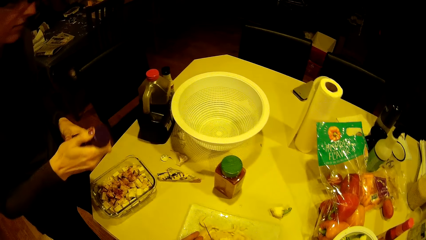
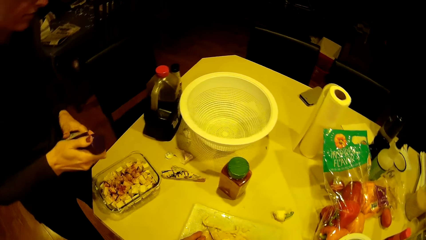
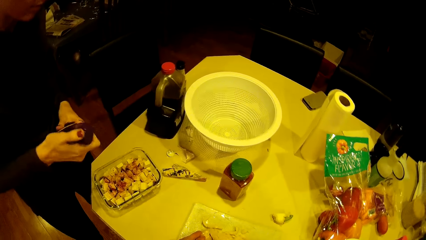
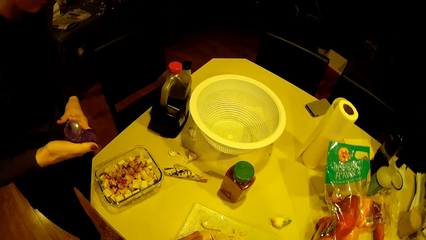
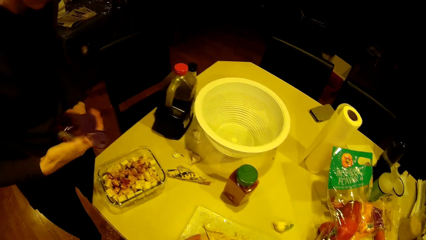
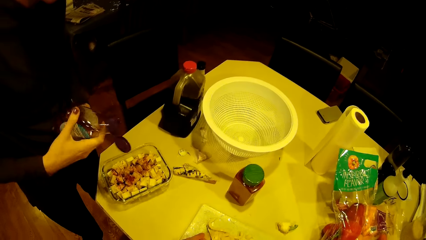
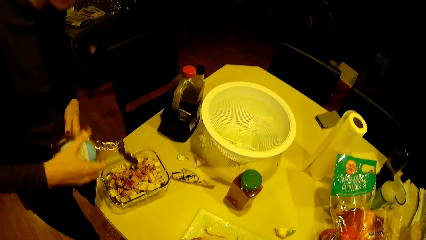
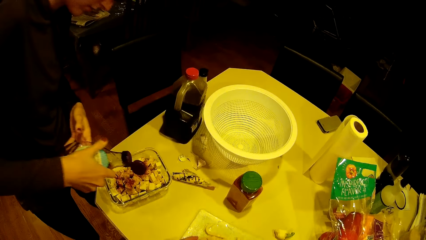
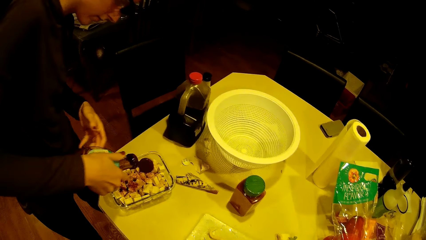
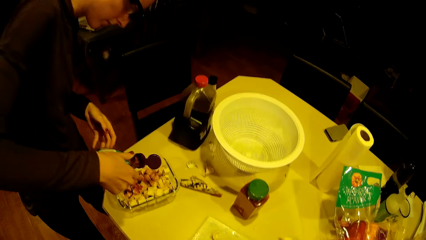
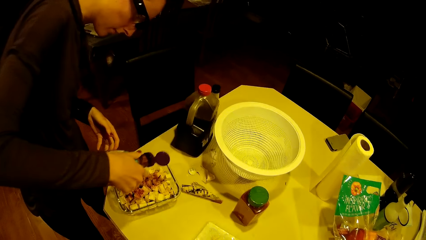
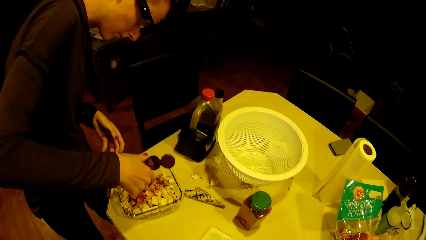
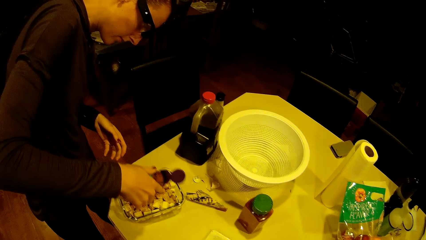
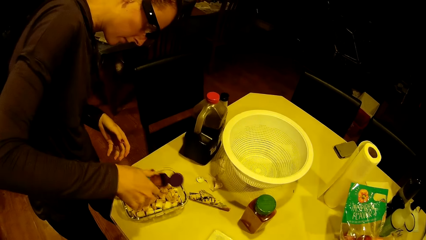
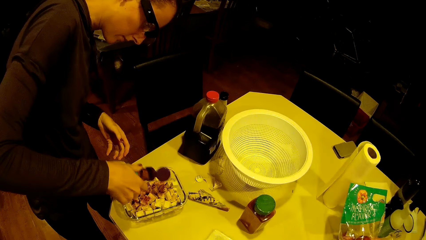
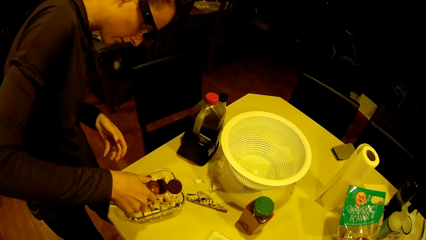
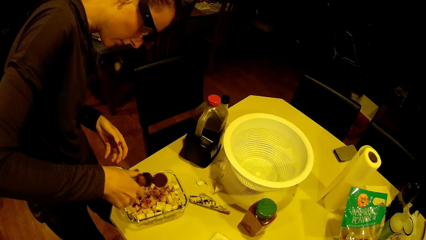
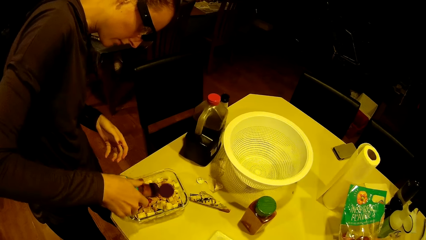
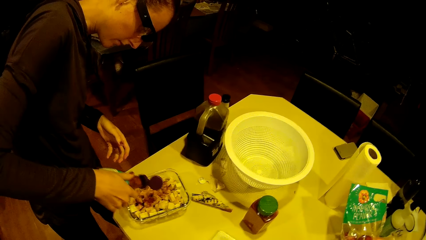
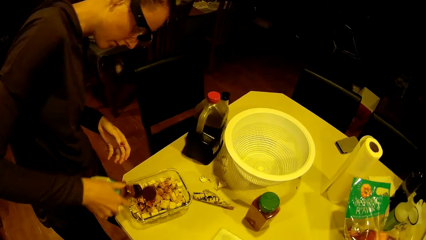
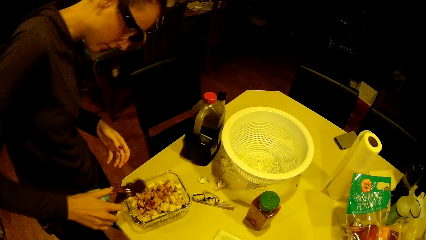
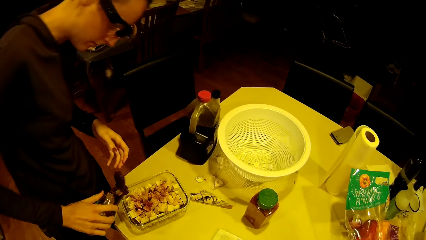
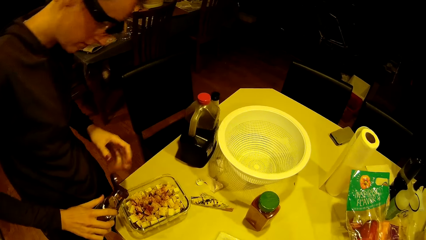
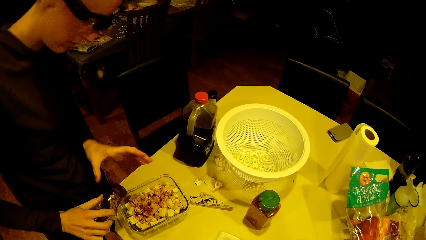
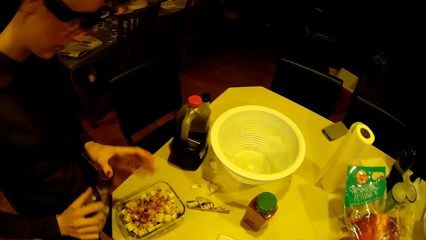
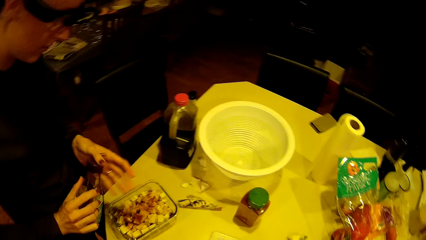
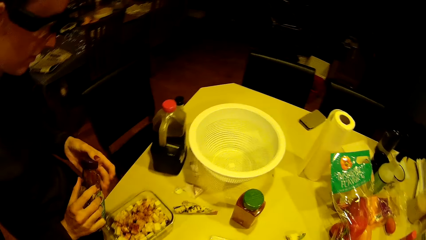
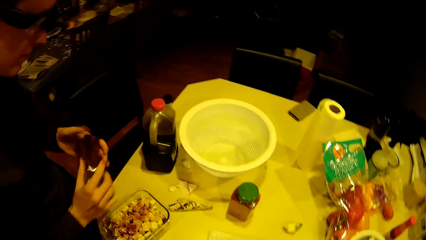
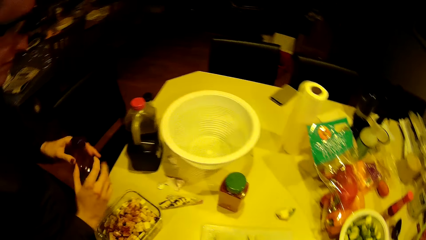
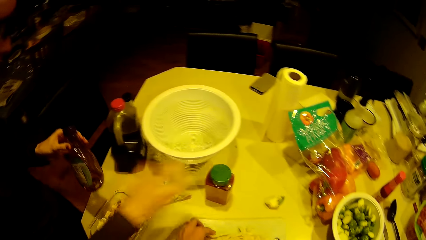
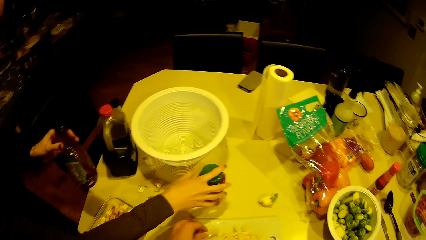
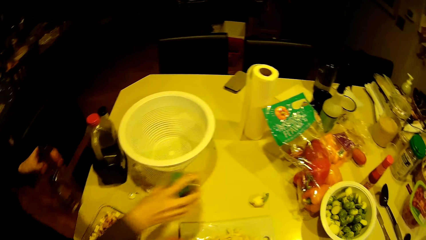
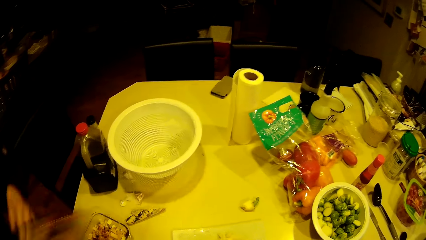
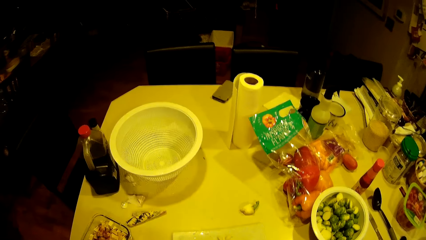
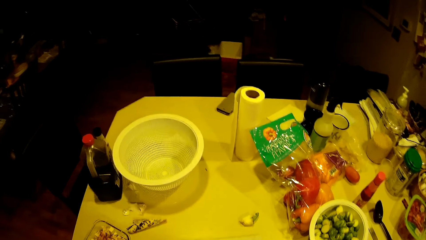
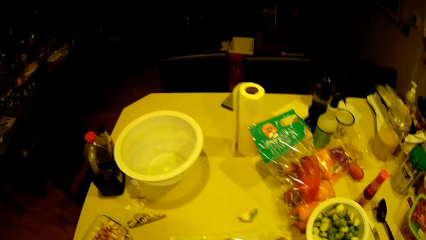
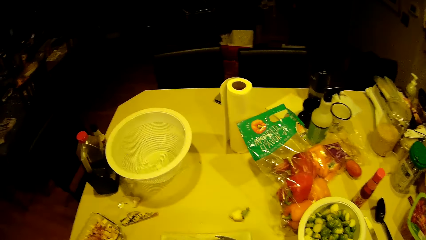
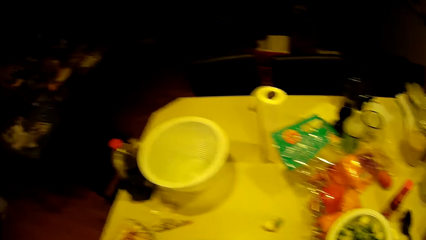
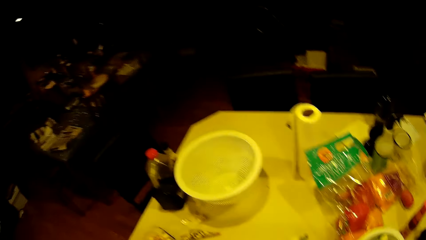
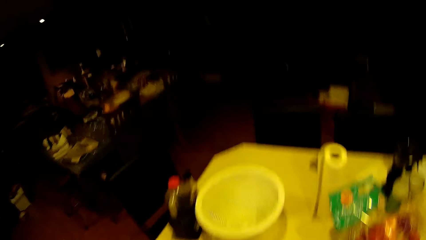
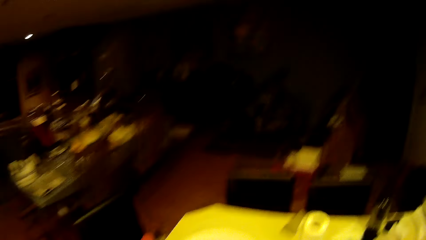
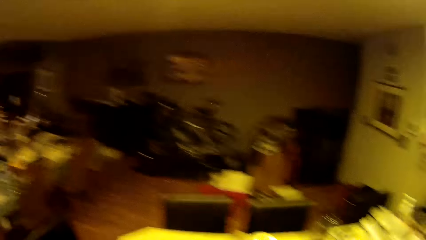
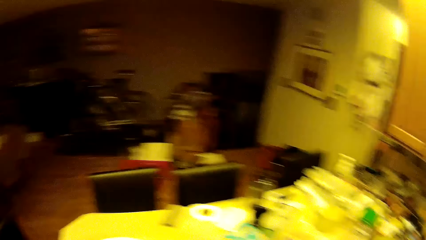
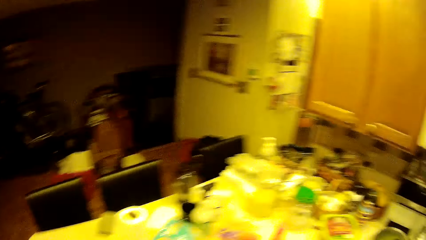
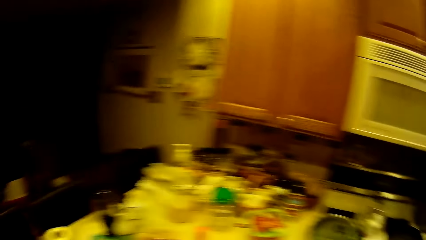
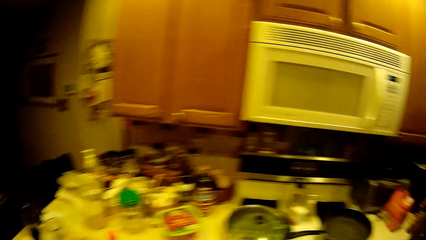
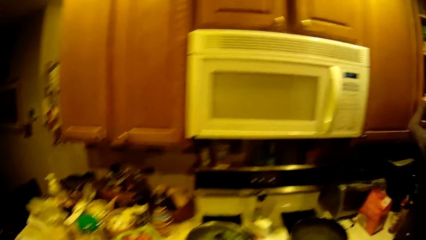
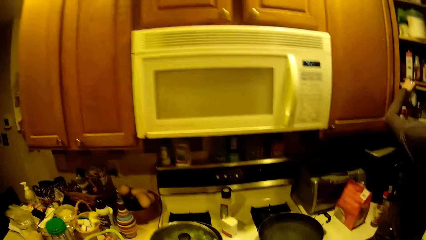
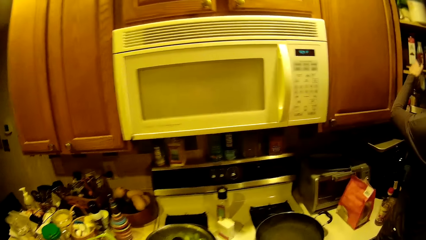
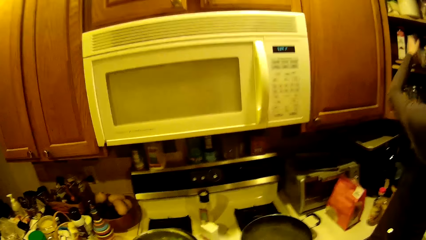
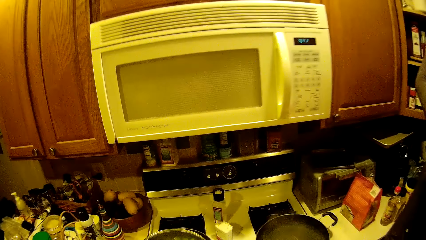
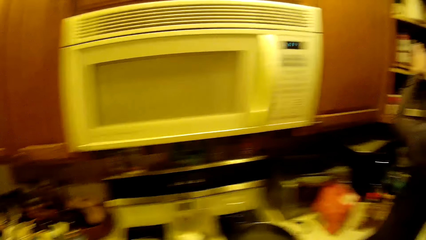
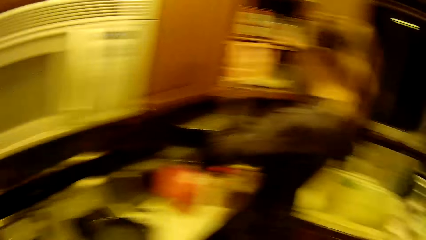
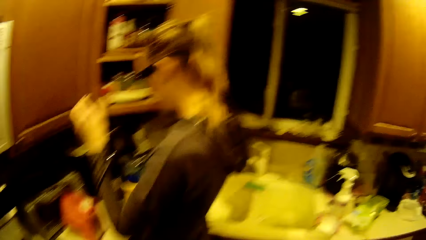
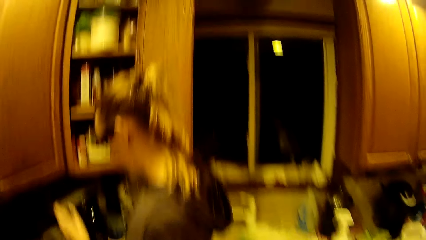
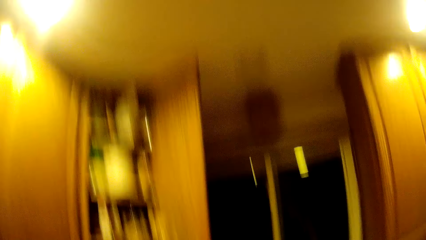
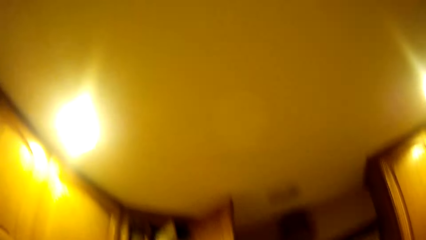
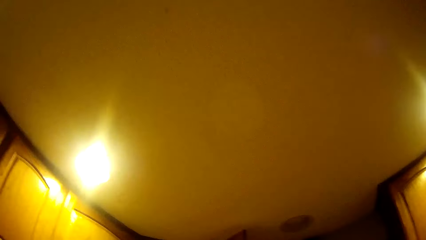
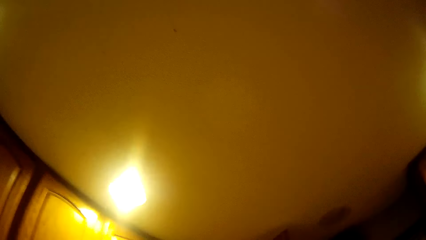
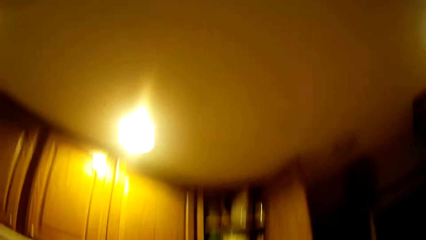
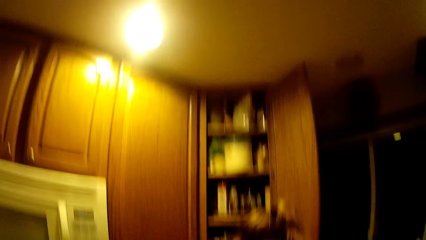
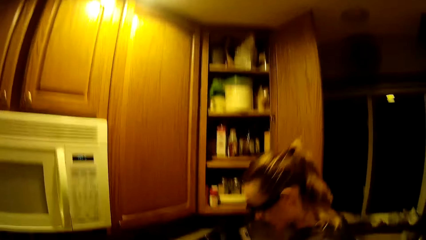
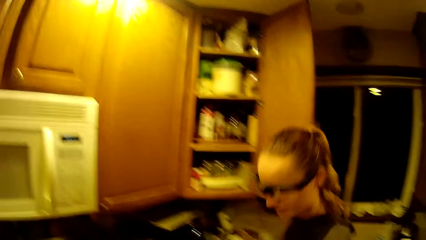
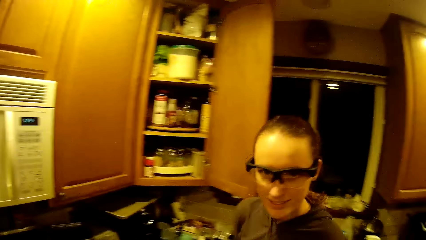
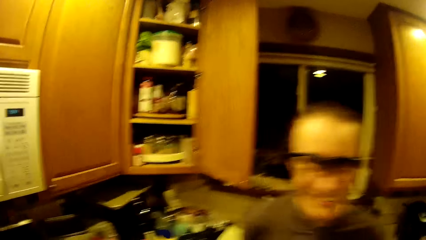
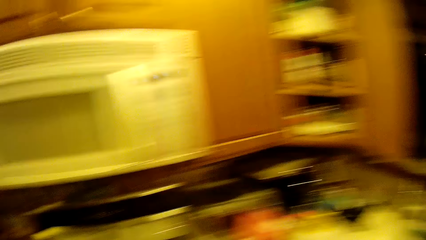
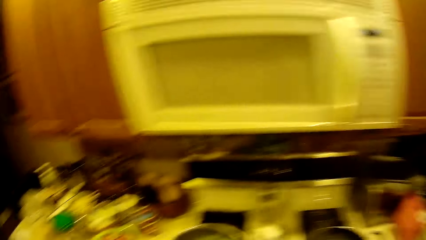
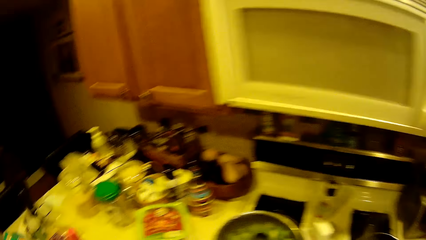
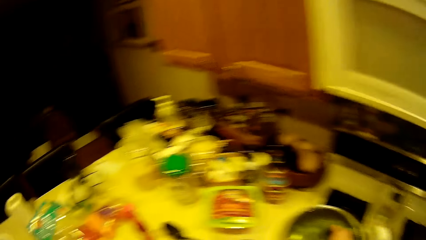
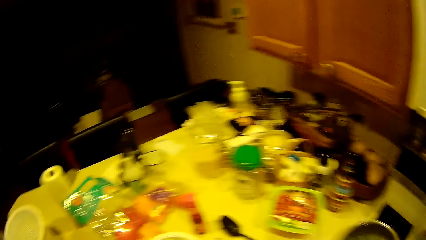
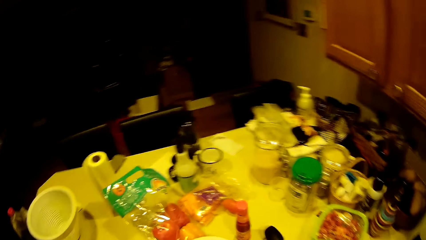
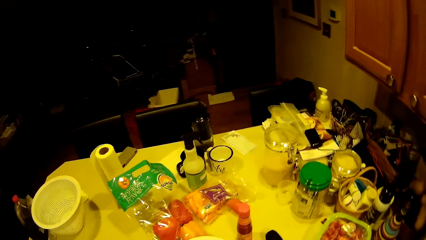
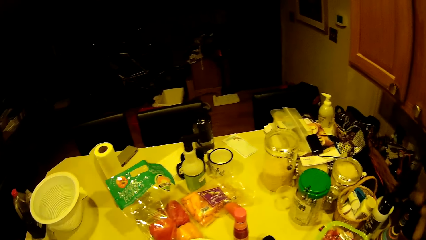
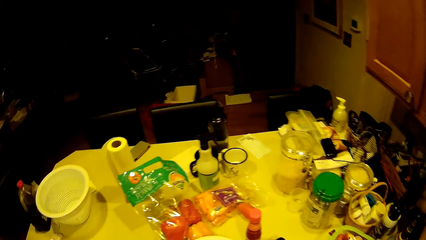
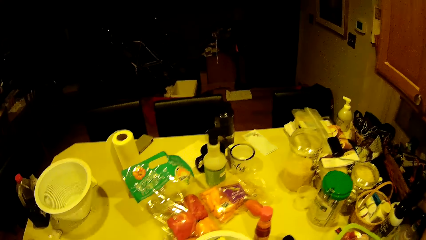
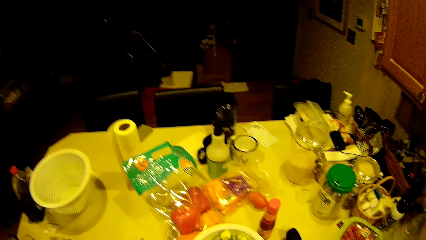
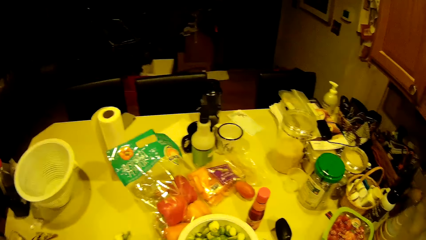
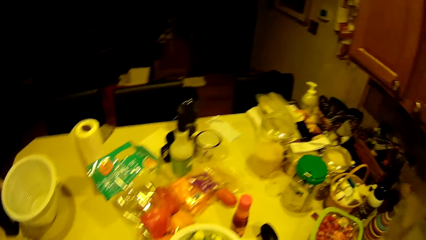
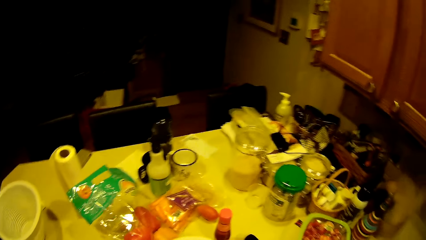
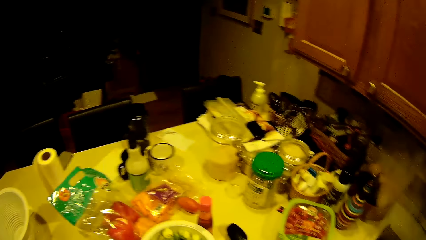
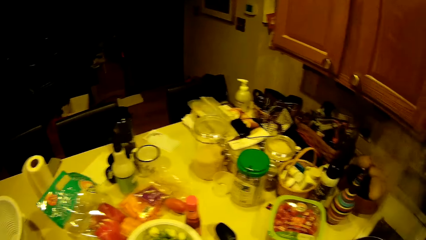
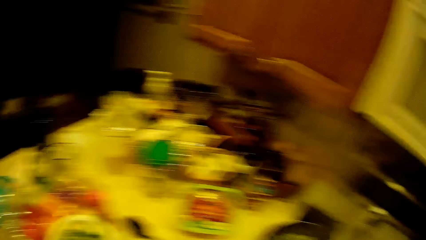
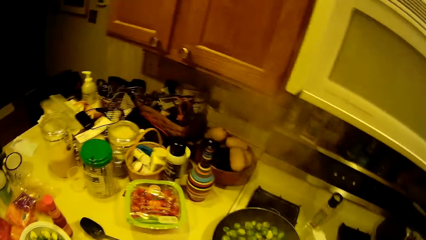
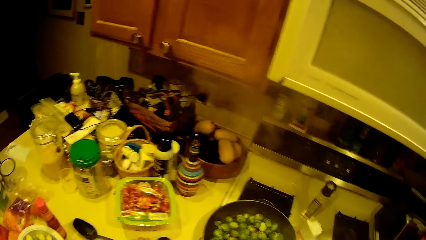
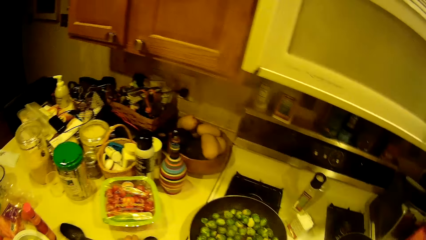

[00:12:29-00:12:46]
A woman opens the cap of the bottle, applies seasoning from the bottle on the potato in the bowl on the worktop, closes the cap of the bottle, and picks the bottle from the worktop. The camera wearer looks around. The woman puts the container in the kitchen cabinet. The camera wearer walks around. They look around the kitchen area.
